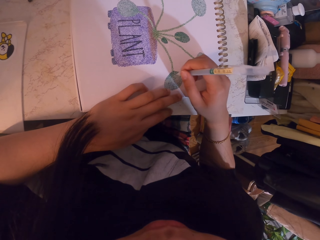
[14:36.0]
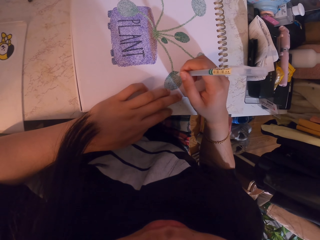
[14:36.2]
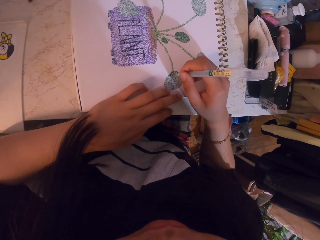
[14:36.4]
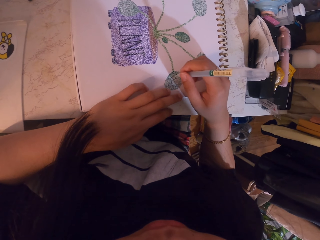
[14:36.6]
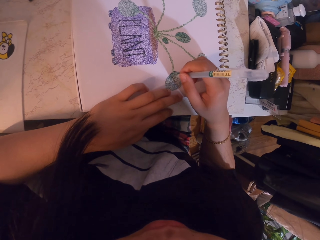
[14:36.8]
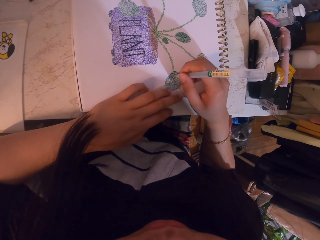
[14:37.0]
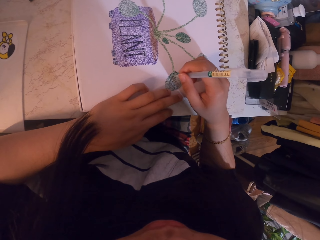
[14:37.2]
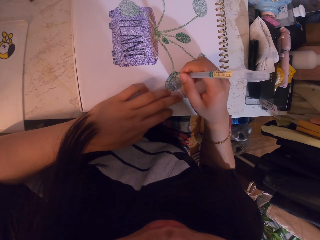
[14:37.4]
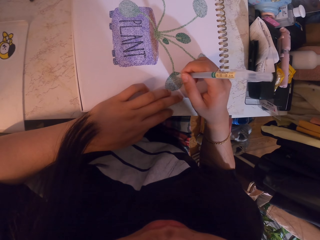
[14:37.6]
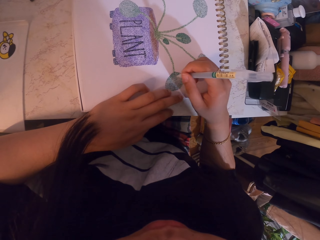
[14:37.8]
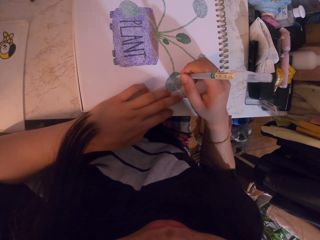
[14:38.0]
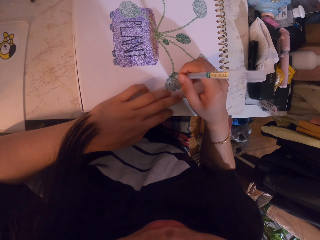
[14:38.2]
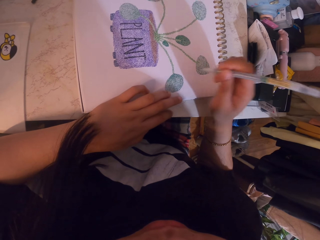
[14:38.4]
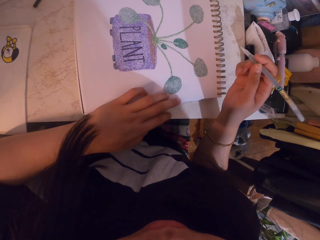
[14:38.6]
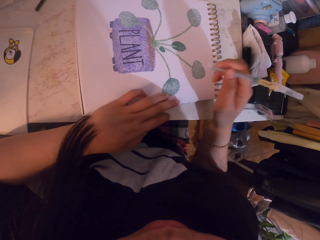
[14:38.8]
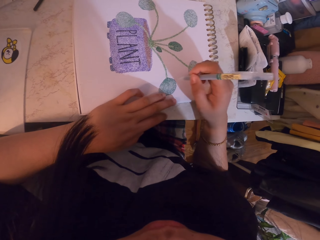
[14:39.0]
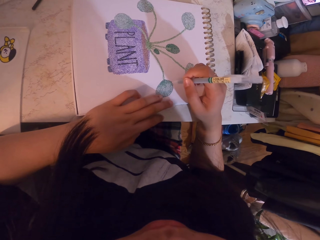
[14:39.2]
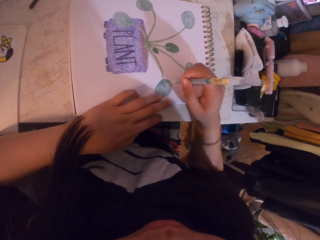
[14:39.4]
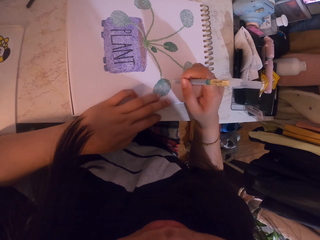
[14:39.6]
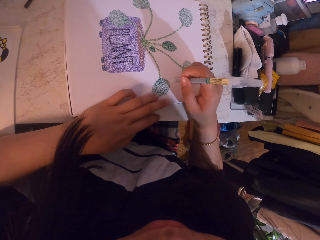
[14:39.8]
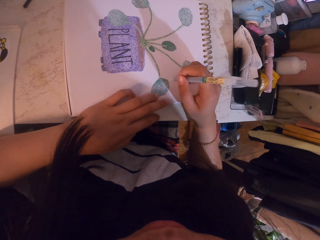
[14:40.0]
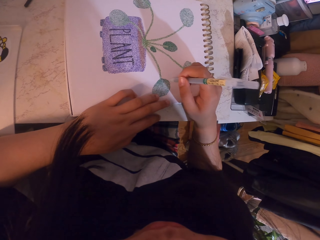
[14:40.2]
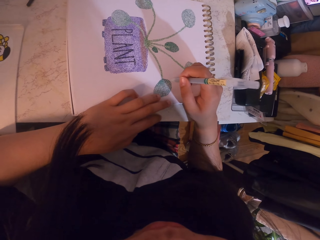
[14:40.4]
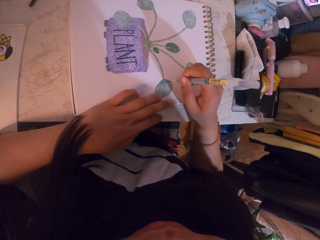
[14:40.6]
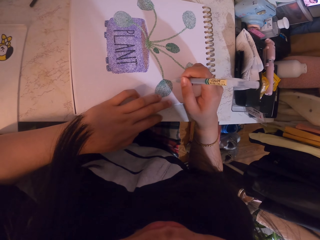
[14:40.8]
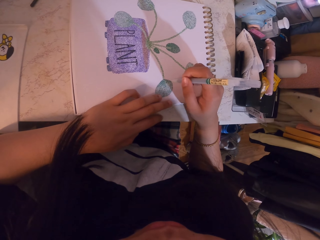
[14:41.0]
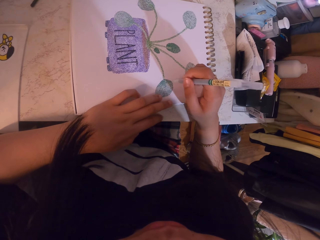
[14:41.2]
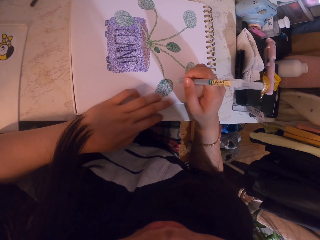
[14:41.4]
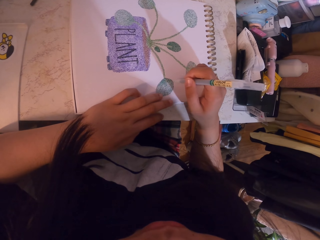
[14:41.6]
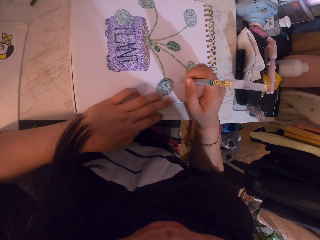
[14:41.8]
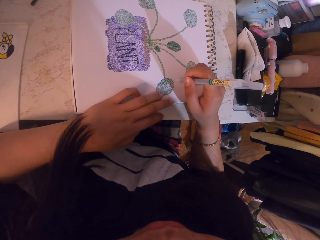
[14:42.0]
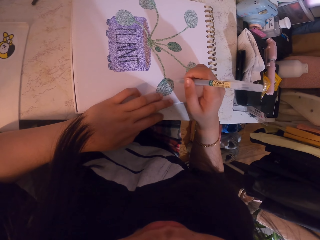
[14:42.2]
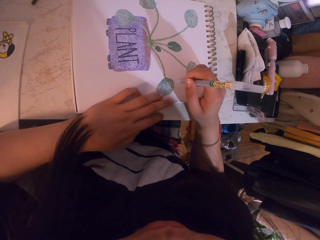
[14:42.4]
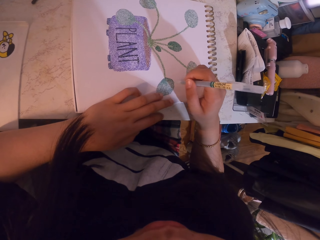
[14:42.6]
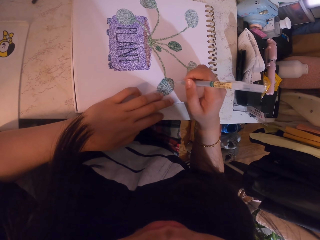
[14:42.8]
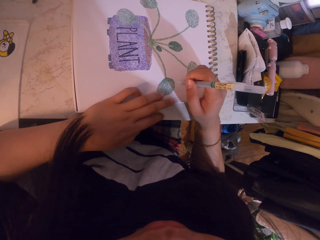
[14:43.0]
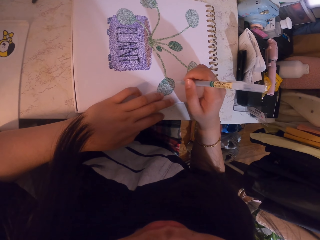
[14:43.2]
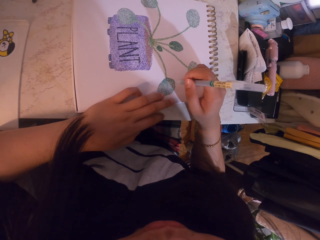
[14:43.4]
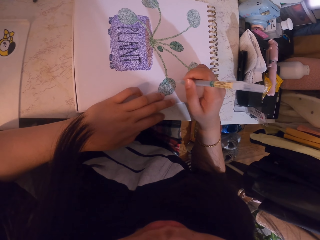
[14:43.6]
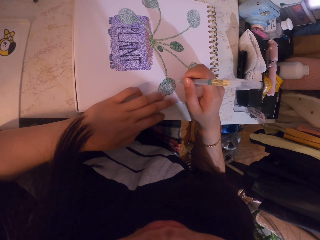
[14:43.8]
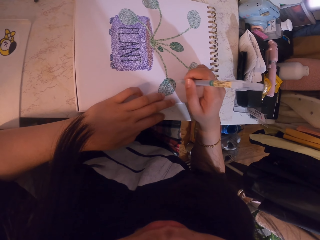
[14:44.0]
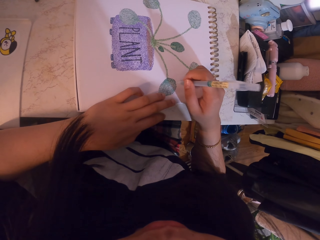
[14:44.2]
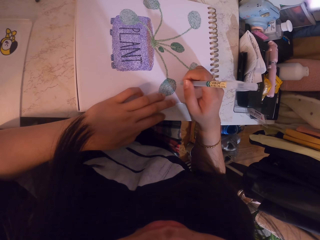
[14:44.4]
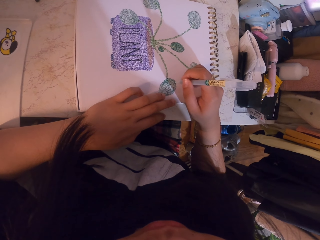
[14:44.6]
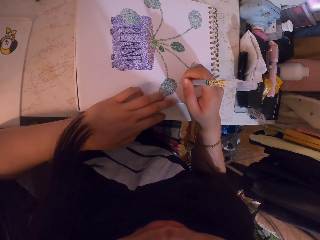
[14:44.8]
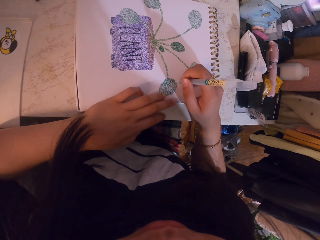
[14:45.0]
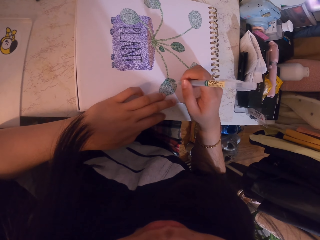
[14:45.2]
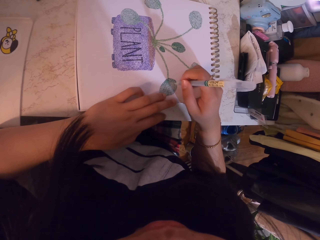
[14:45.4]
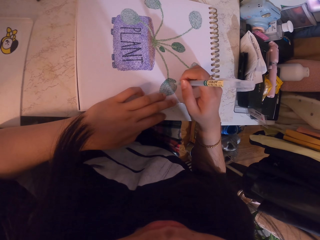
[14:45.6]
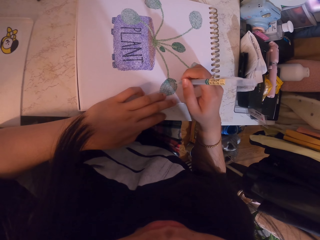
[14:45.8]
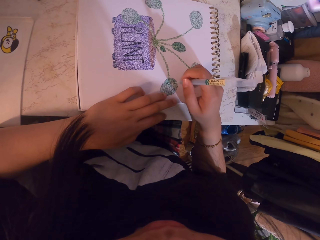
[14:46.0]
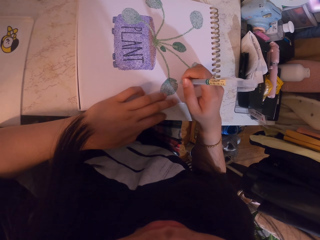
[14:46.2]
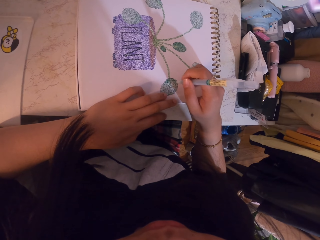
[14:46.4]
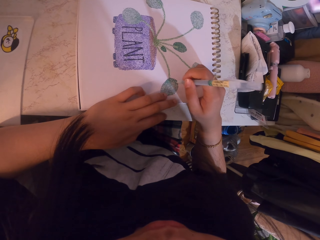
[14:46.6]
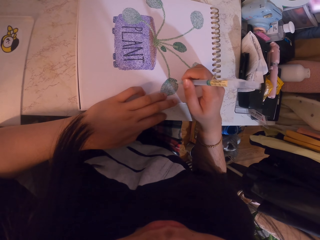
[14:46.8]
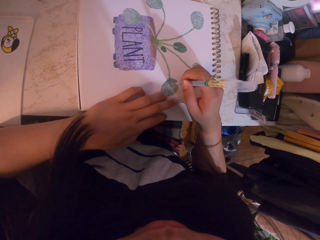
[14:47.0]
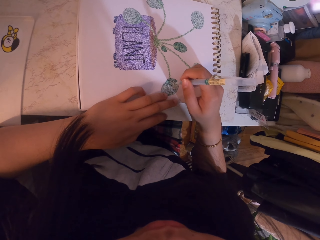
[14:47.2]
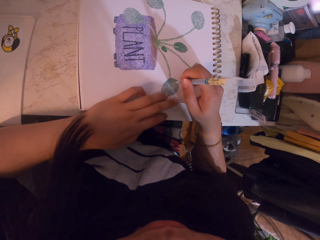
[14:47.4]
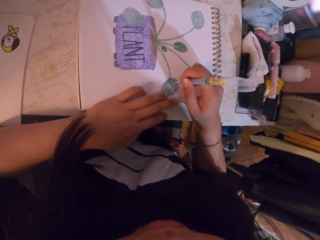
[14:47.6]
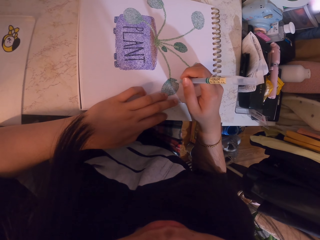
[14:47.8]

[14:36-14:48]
The camera wearer looks at the book. They make dots on the book with a pen.

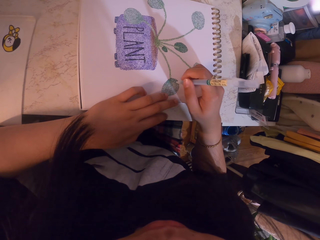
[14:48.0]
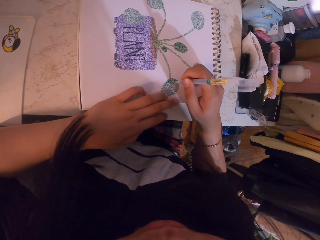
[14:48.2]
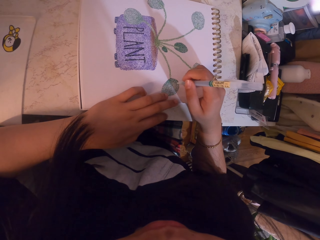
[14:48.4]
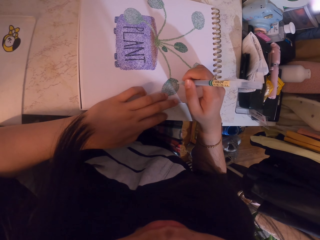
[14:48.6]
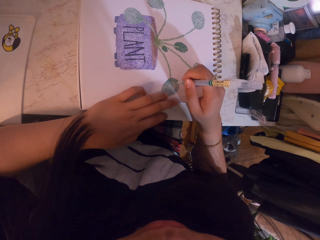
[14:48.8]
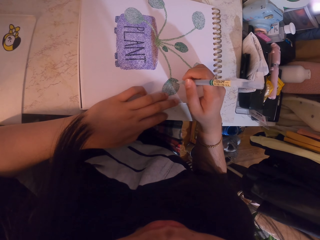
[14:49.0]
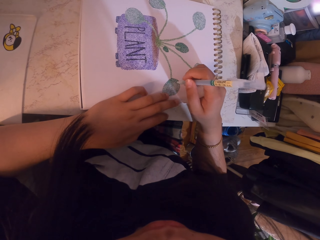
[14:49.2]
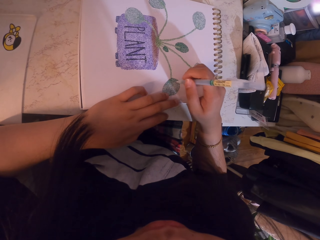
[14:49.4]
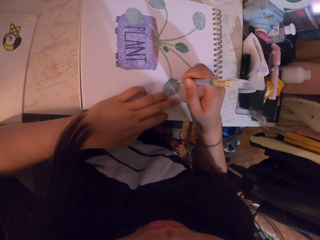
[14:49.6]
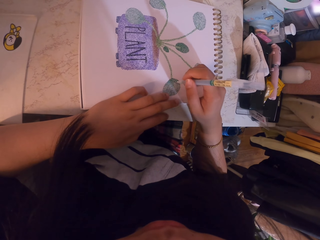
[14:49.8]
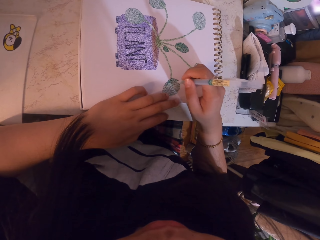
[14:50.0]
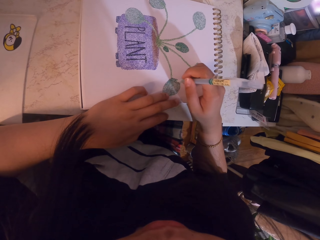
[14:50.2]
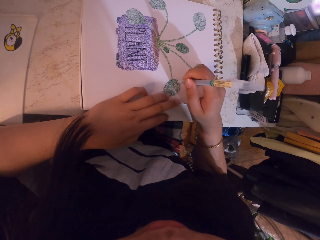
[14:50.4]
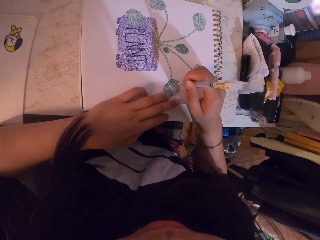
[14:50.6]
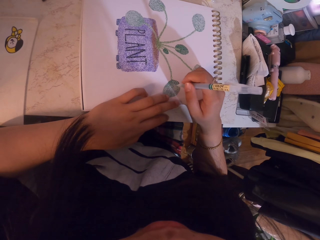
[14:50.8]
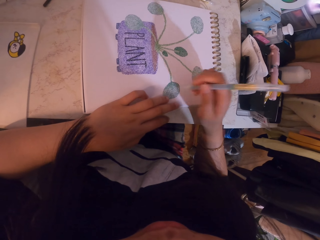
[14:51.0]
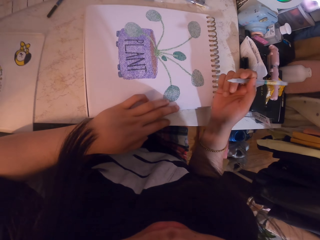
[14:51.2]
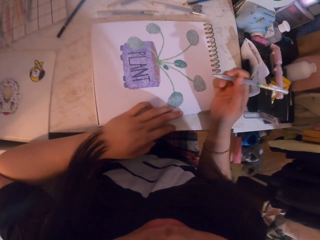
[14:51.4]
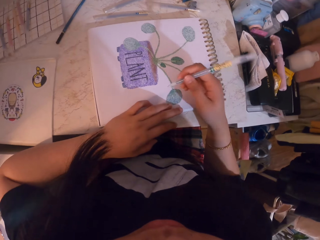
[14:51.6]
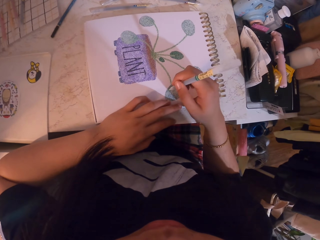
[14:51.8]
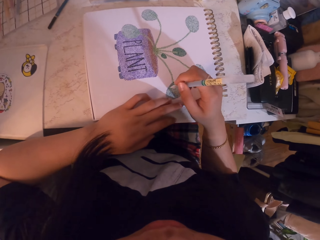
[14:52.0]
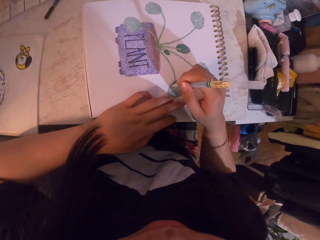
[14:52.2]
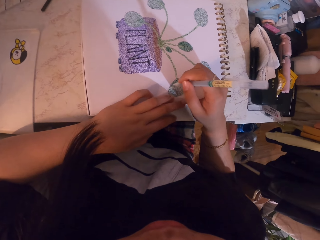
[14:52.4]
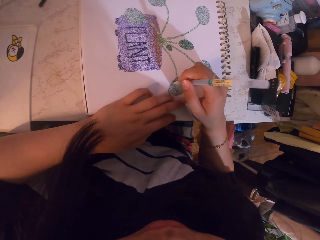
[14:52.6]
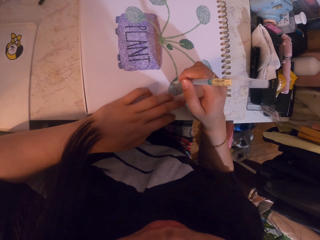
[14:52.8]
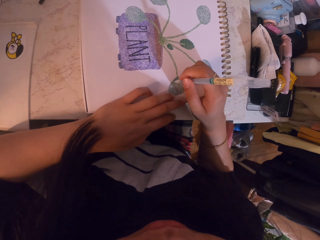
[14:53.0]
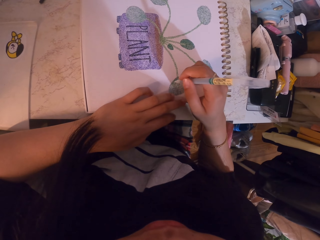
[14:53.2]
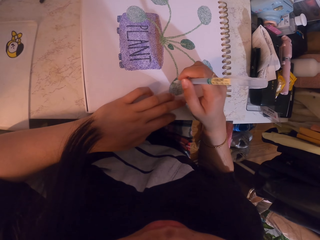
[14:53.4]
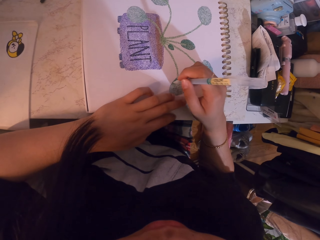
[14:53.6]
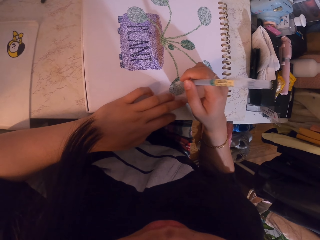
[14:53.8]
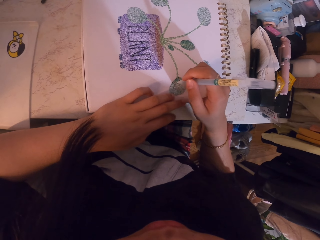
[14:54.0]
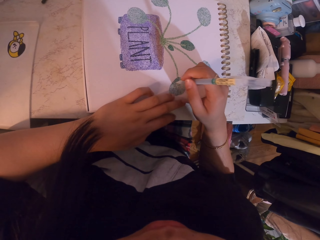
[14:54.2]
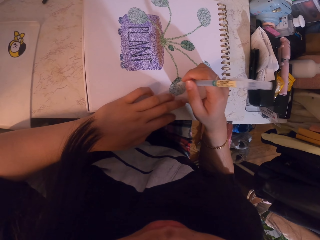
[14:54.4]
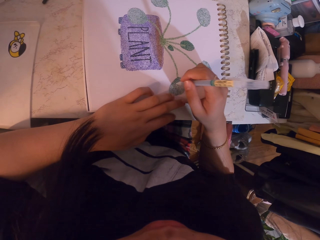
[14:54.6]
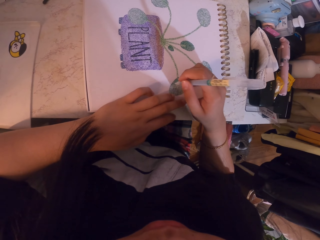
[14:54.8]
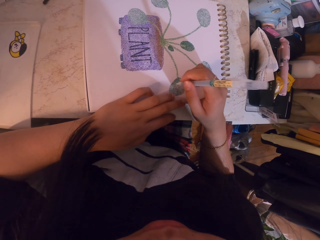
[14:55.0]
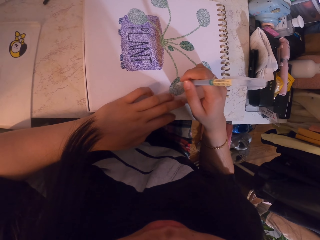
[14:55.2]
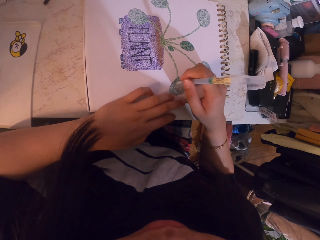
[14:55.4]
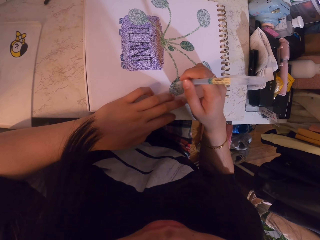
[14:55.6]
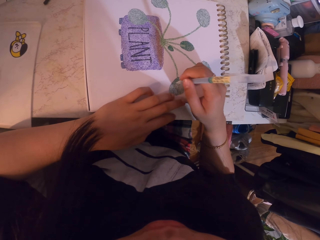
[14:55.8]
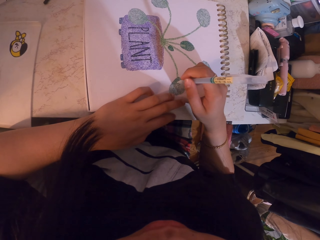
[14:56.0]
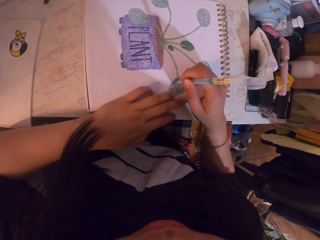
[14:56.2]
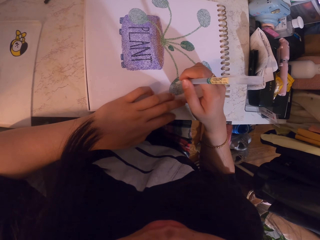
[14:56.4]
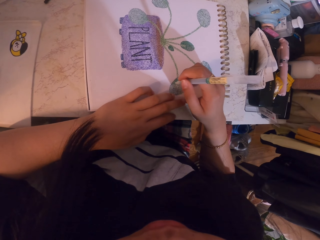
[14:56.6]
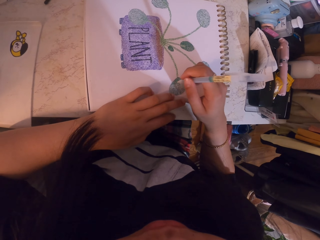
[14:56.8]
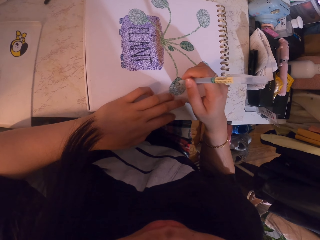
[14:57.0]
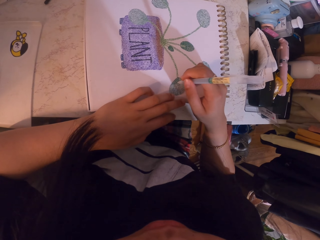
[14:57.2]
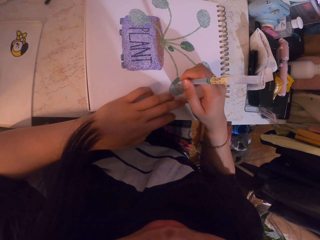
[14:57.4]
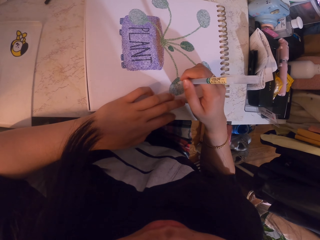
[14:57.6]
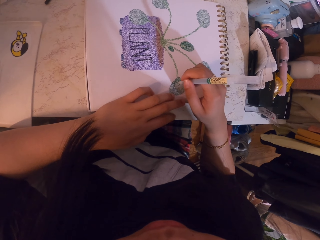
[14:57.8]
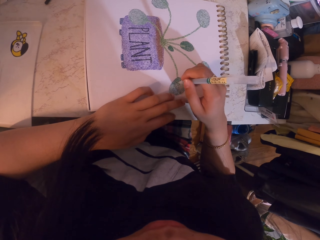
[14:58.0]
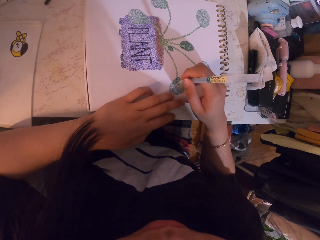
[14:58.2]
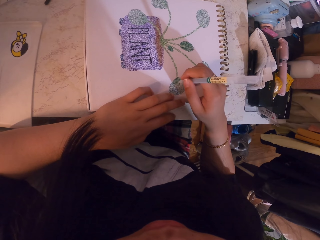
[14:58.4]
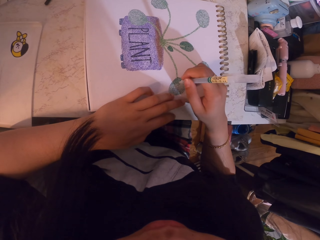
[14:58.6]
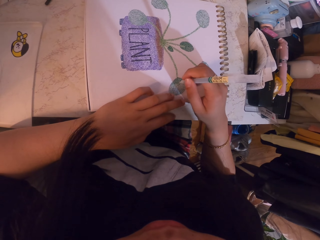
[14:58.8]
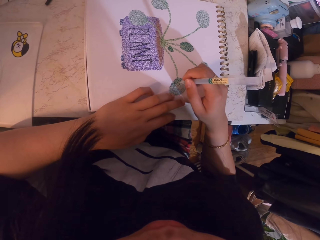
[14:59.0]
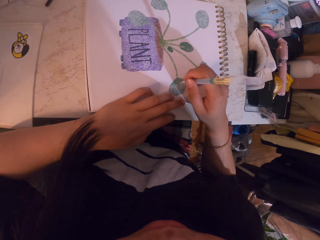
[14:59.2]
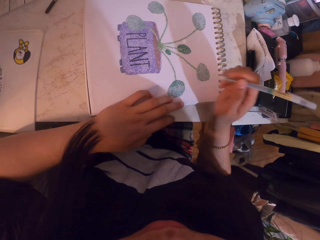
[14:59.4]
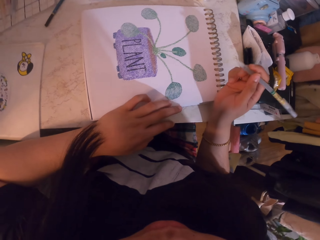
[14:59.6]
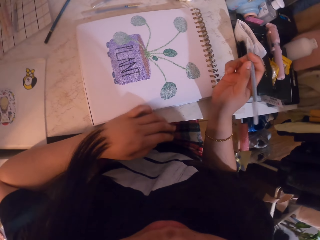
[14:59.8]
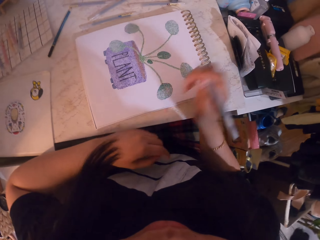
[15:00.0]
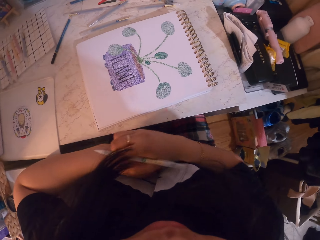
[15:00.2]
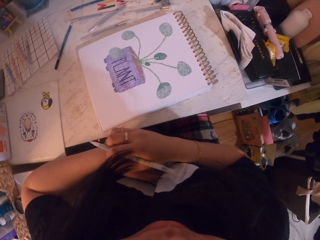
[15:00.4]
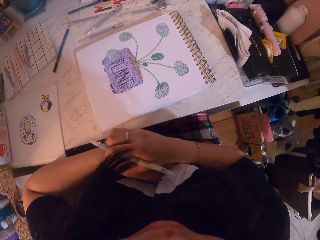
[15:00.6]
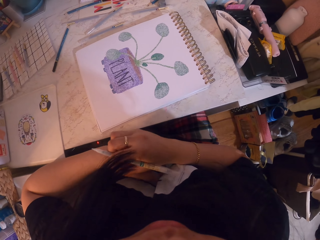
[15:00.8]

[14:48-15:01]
The camera wearer looks at the book. They make dots on the book with a pen. They look at the book.
